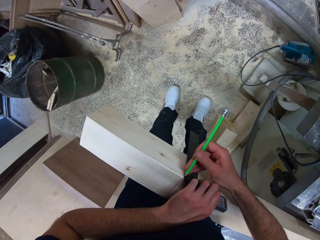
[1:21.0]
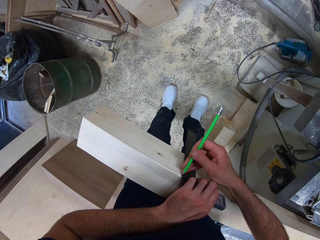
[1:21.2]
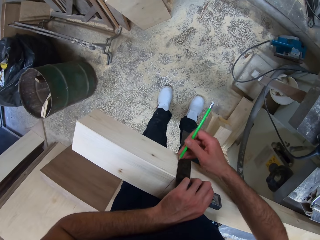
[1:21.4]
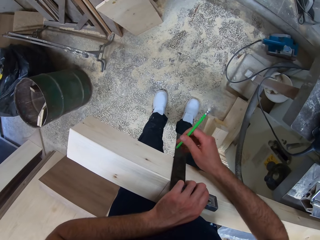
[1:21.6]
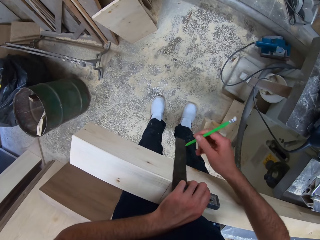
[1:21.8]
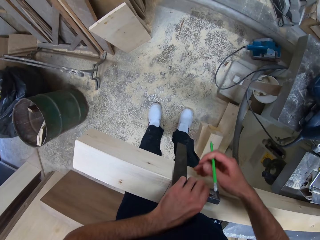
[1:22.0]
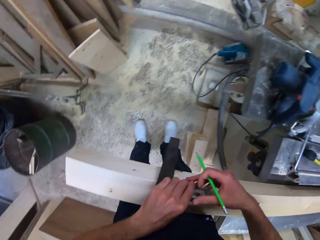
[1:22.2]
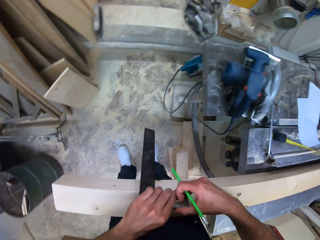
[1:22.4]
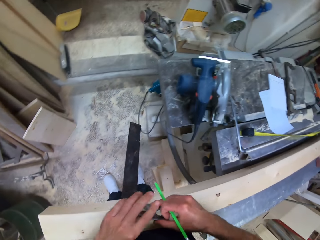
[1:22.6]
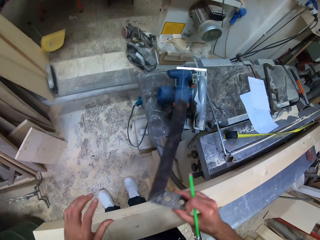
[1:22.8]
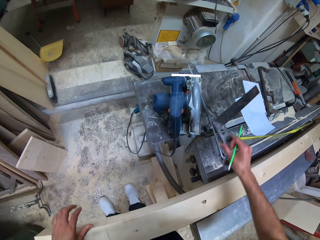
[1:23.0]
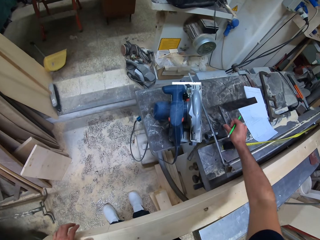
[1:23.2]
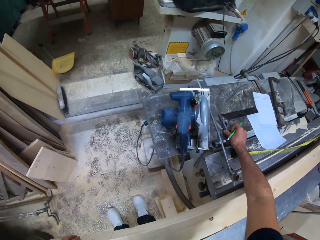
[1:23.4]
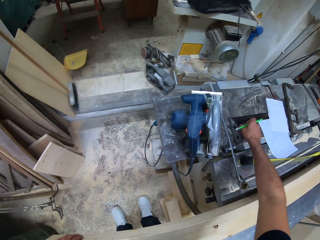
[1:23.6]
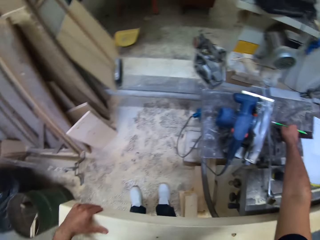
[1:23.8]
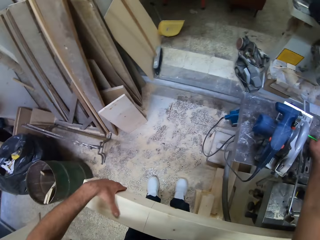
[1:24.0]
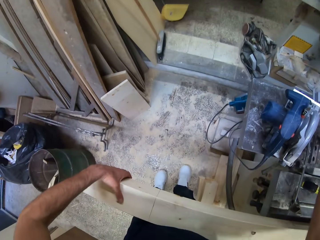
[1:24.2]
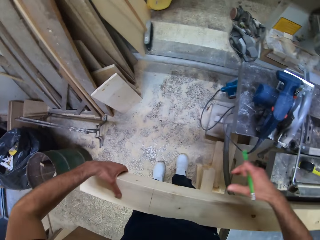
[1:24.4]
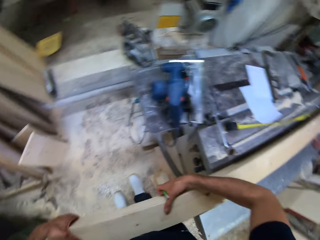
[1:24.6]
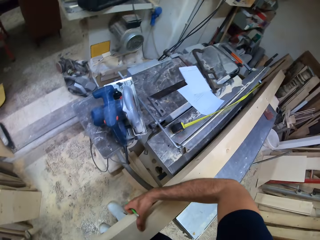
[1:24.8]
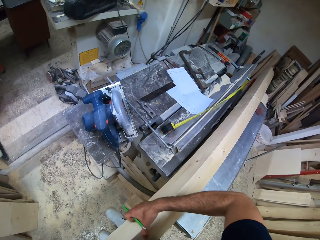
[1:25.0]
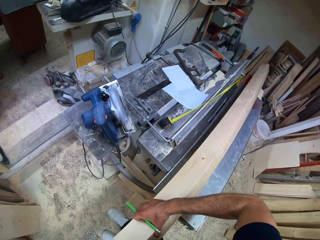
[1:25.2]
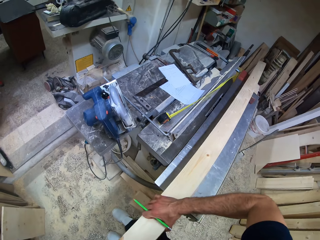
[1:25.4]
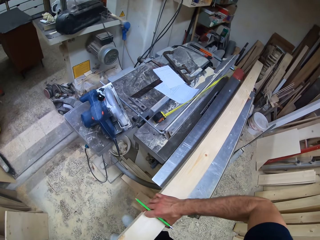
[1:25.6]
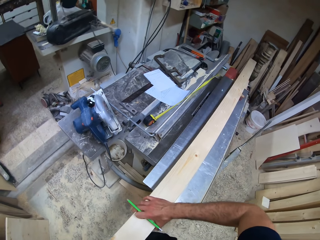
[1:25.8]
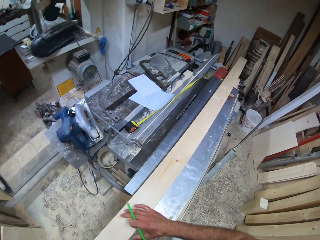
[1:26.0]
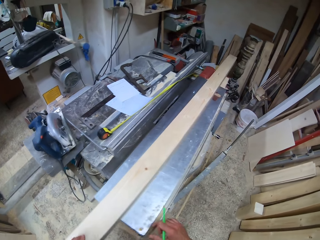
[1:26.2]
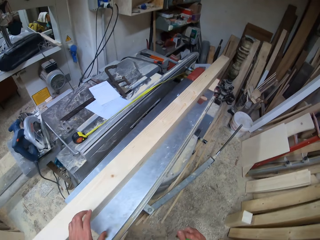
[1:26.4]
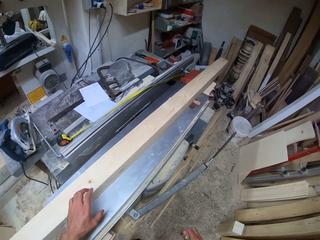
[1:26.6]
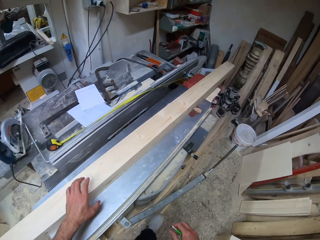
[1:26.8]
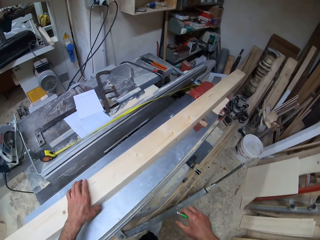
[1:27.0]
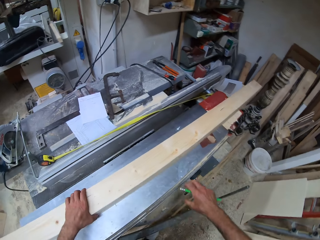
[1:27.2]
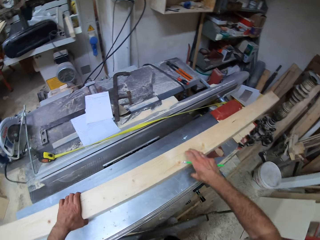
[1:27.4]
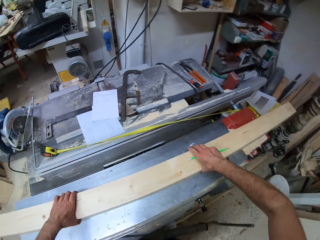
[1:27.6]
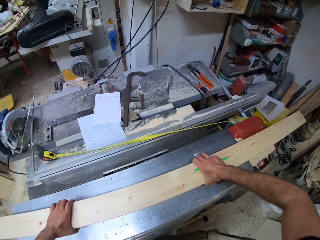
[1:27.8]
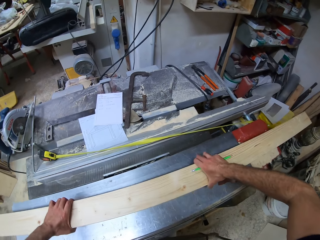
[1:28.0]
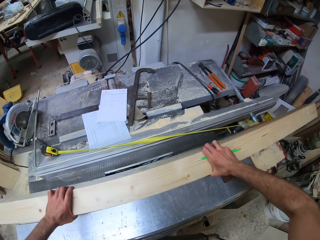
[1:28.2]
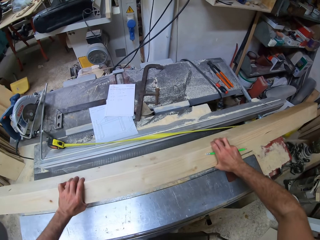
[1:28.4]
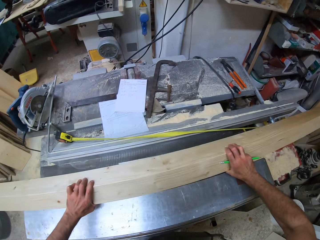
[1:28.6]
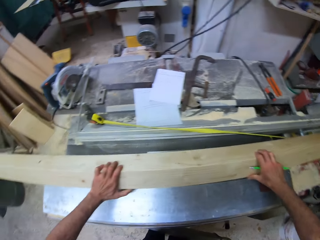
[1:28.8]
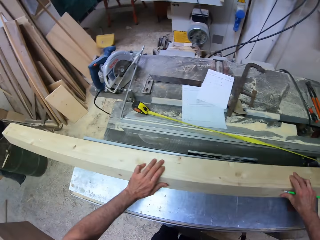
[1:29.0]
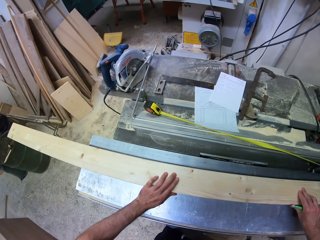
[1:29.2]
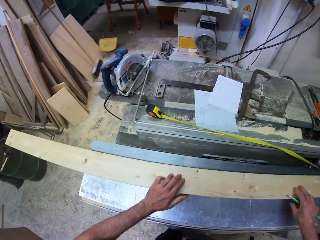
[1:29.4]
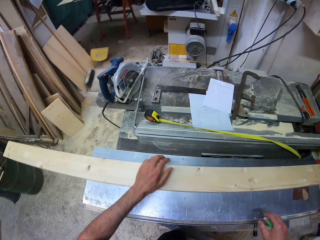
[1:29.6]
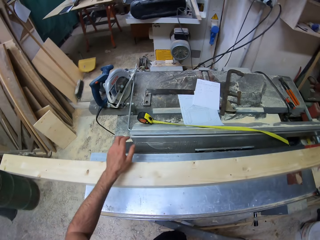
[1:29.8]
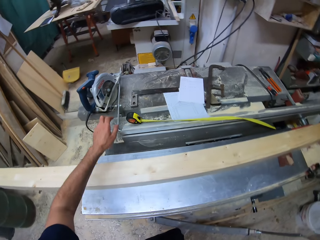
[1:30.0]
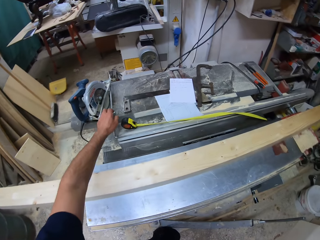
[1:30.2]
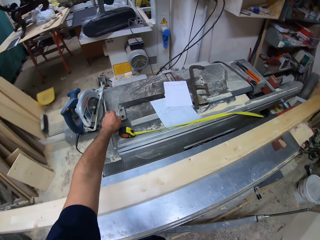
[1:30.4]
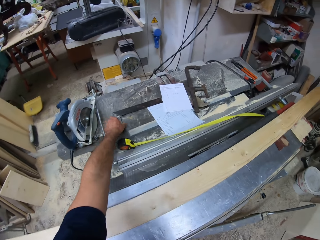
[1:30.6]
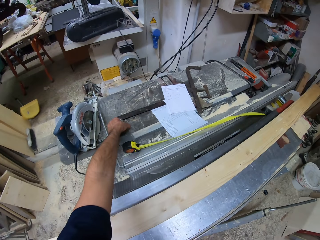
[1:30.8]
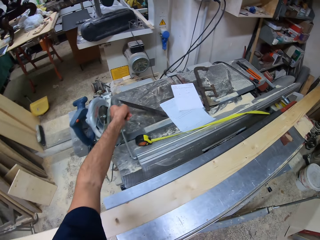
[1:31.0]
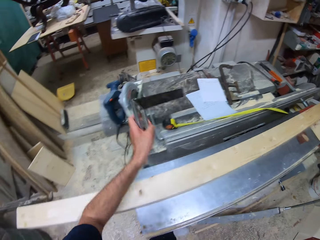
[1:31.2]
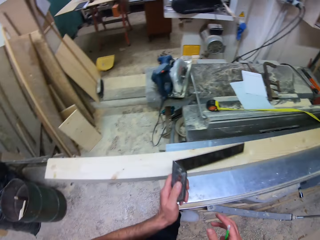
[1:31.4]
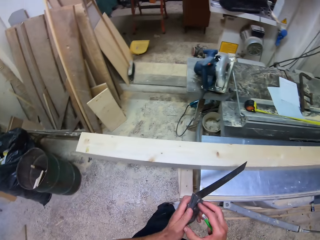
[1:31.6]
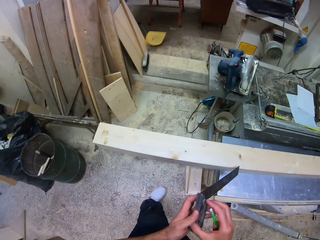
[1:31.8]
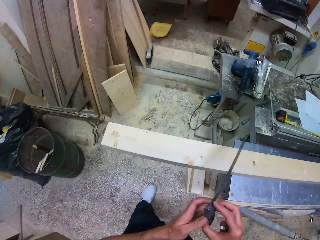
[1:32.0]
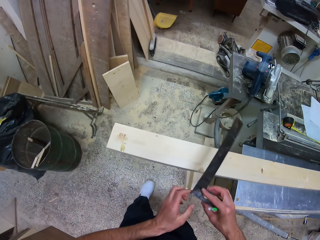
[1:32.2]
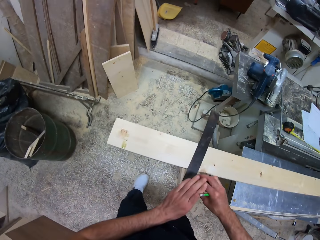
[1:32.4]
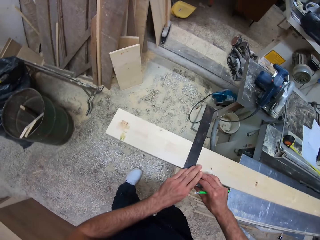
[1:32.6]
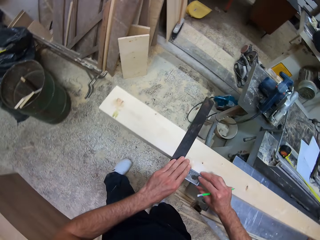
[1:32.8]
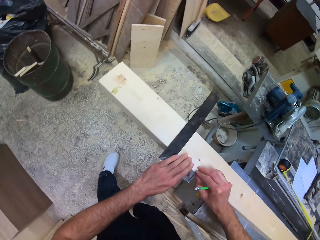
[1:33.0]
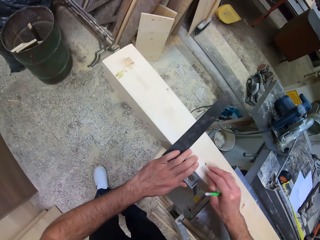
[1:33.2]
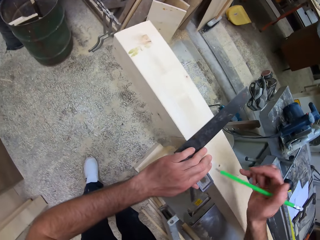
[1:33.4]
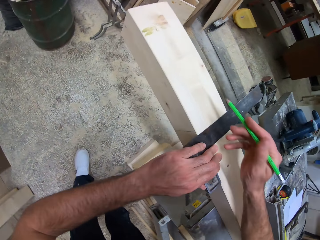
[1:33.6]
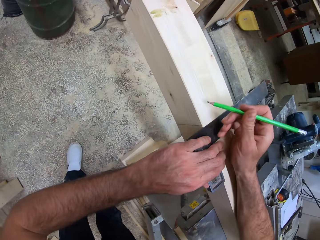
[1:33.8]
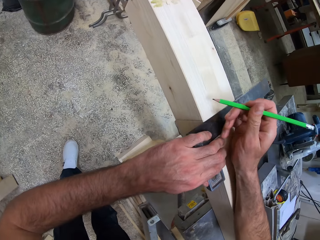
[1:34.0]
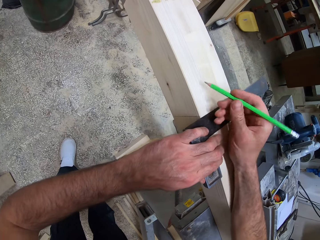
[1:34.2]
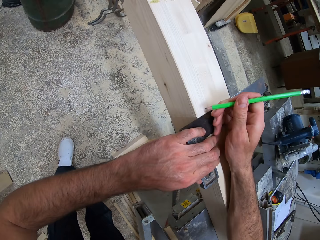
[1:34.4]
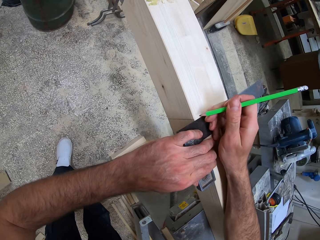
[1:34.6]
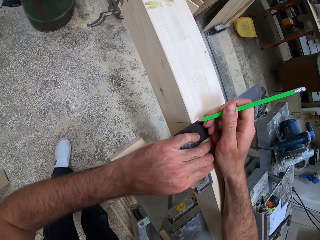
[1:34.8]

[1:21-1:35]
The camera wearer drops the tri-square on the wood cutting machine. They turn the piece of wood on the wood cutting machine. They turn it again. They pick the tri-square from the wood cutting machine. They measure the piece of wood with the tri-square. They place the tri-square on the piece of wood.

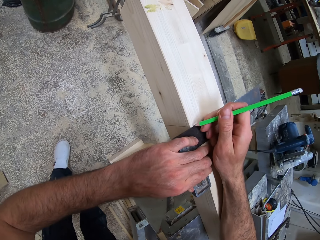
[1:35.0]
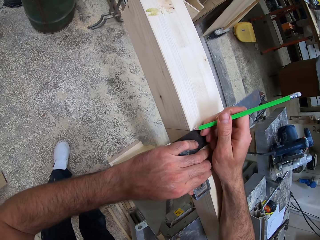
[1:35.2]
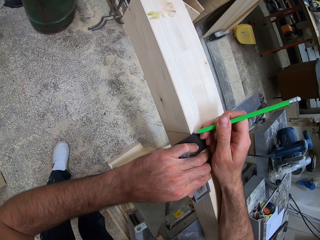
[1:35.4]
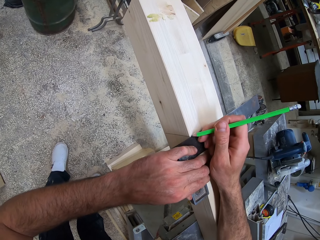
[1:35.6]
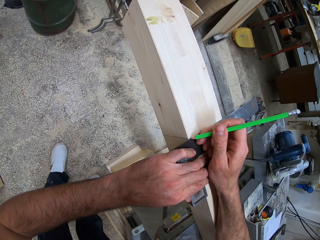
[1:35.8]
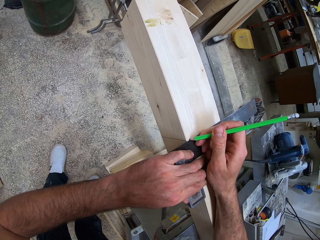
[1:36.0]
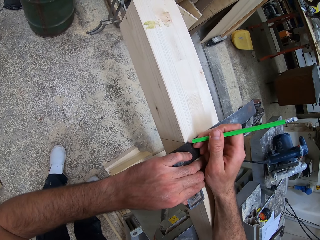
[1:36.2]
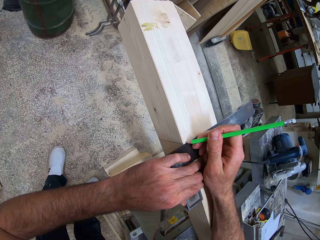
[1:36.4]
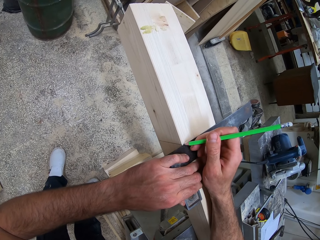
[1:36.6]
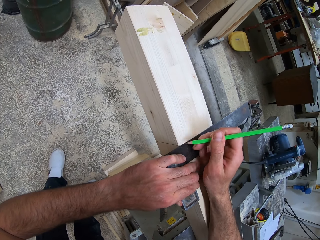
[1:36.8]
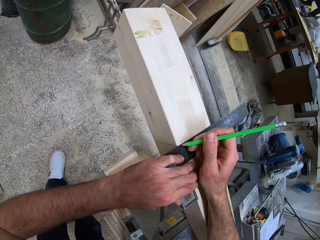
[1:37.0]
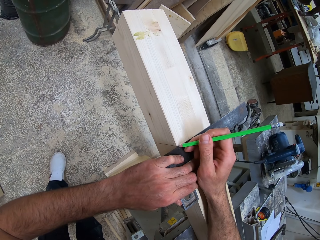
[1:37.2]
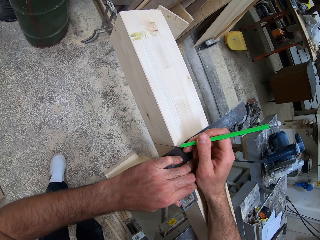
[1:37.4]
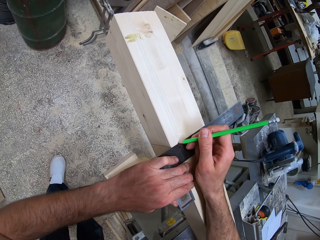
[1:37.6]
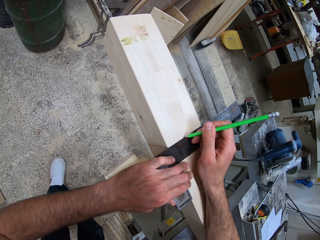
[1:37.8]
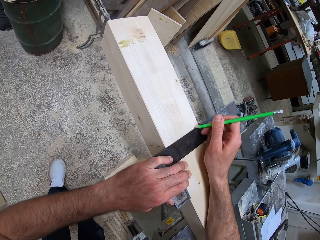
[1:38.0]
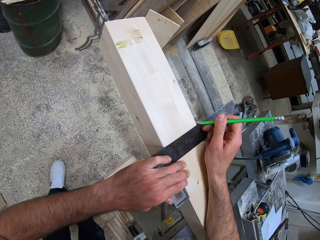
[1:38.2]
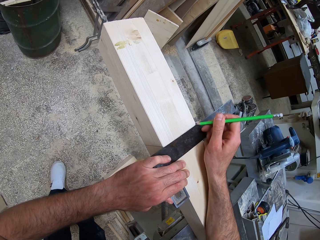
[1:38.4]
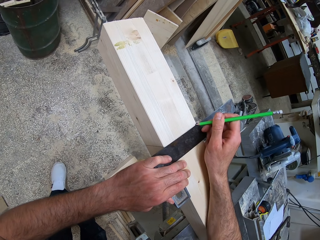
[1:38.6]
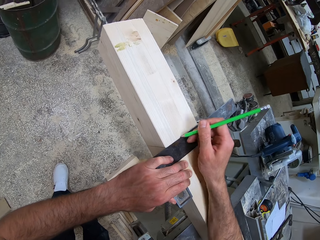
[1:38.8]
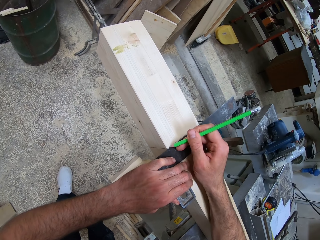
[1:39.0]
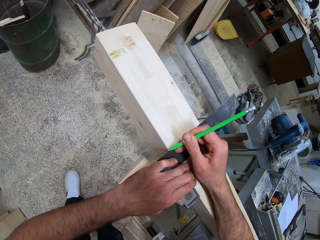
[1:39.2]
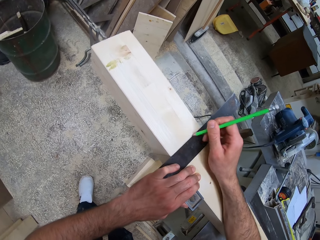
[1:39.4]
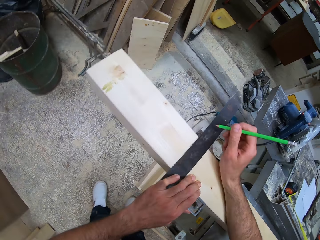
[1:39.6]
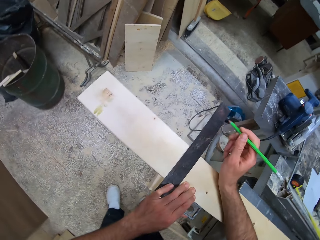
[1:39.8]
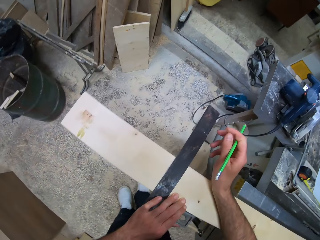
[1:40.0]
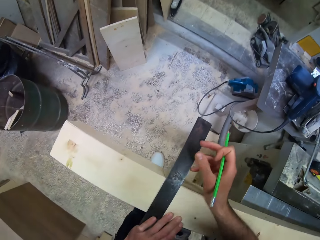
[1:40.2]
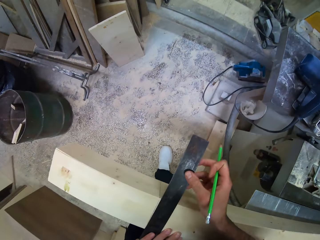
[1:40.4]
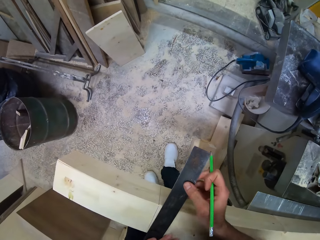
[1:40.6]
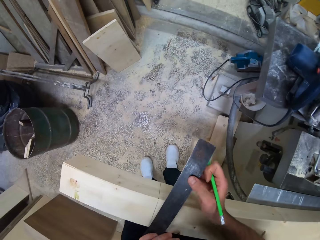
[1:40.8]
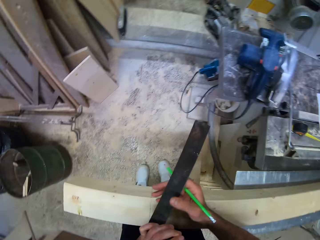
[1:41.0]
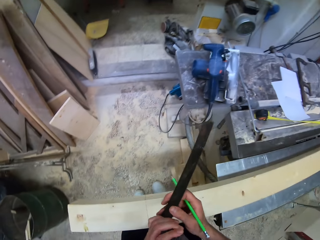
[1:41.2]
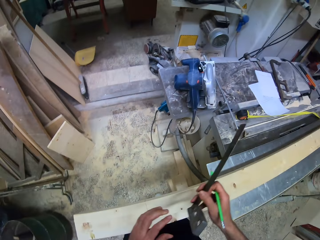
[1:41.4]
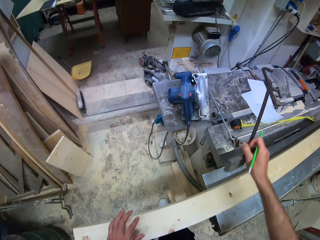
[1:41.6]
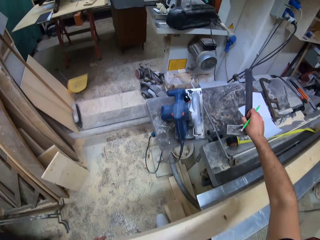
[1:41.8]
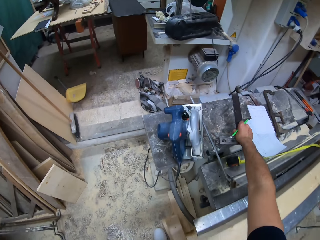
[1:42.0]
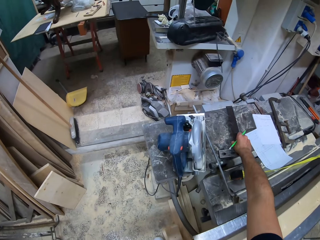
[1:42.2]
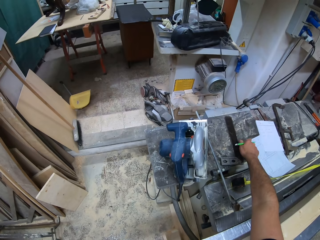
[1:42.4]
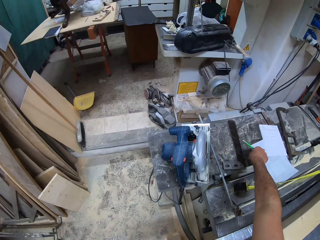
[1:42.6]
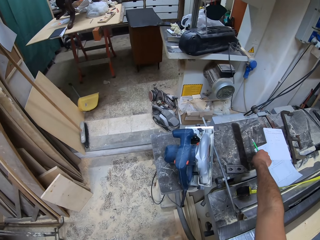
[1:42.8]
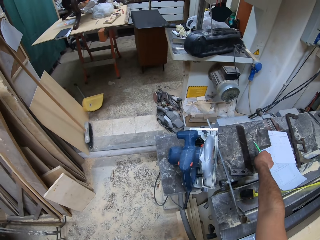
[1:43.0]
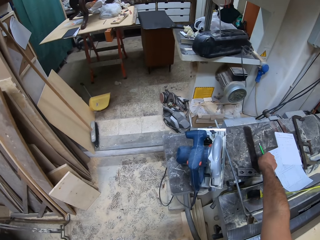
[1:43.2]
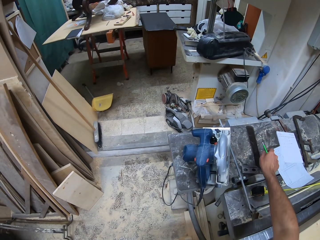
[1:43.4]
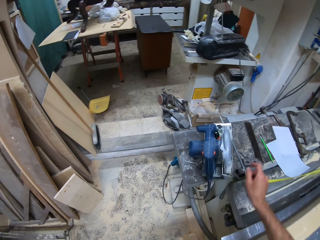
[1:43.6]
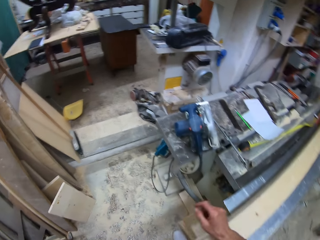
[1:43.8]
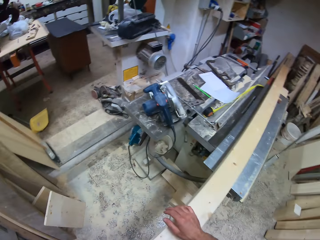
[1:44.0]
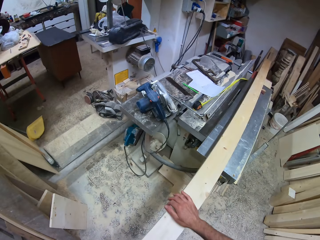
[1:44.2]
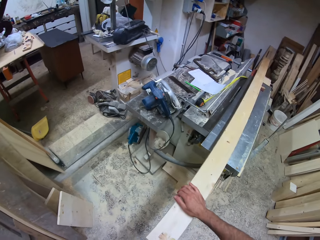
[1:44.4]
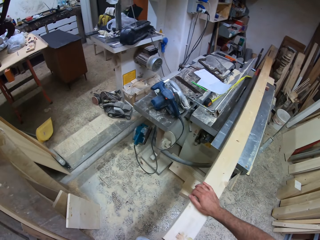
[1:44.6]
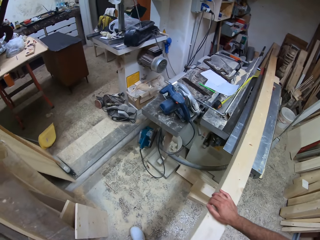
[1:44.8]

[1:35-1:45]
The camera wearer marks the piece of wood with the pencil. They drop the tri-square on the wood cutting machine. They drop the pencil on the wood cutting machine.
